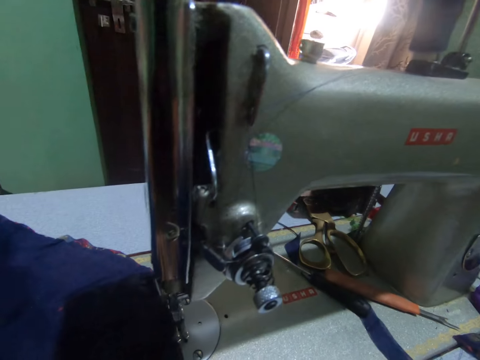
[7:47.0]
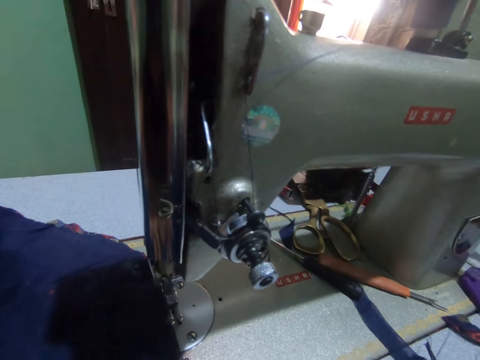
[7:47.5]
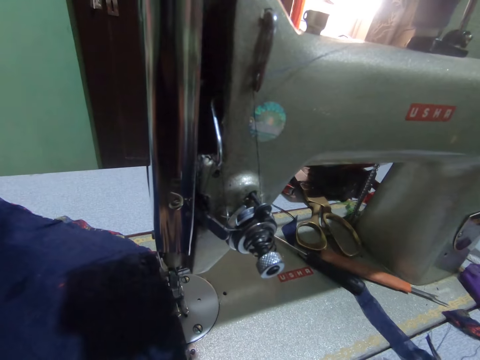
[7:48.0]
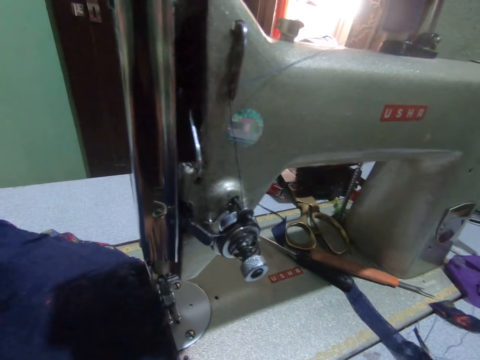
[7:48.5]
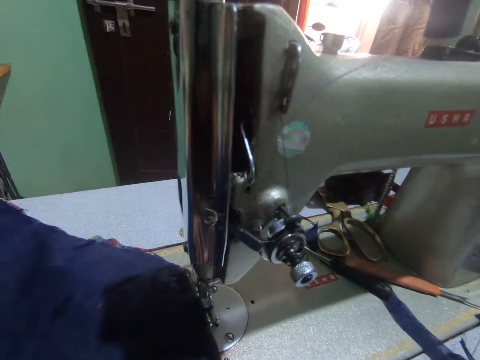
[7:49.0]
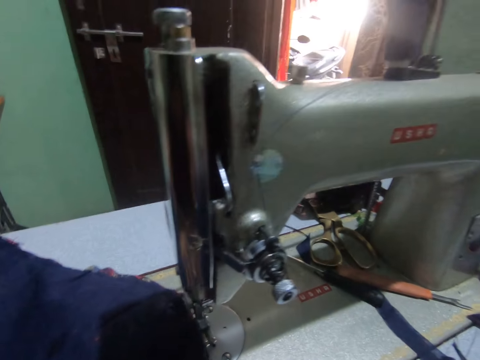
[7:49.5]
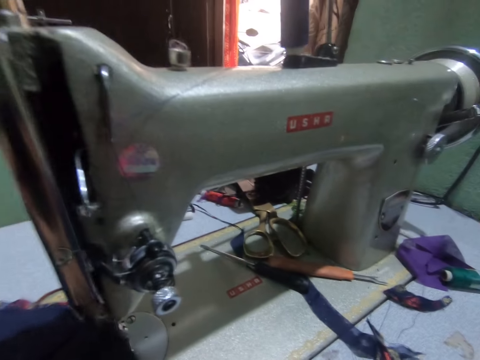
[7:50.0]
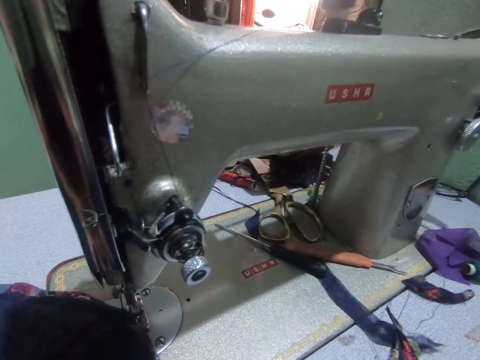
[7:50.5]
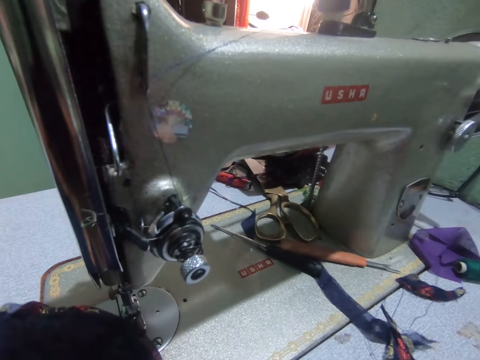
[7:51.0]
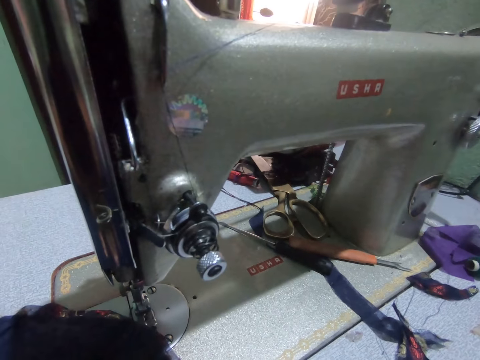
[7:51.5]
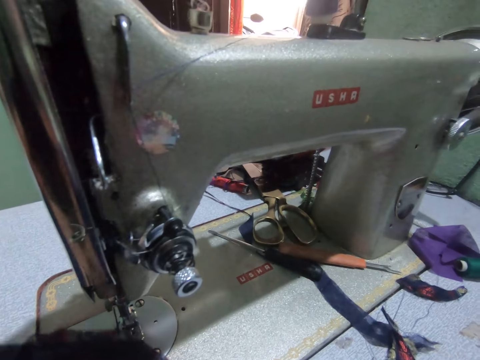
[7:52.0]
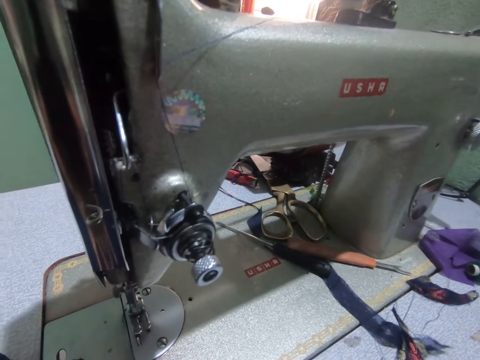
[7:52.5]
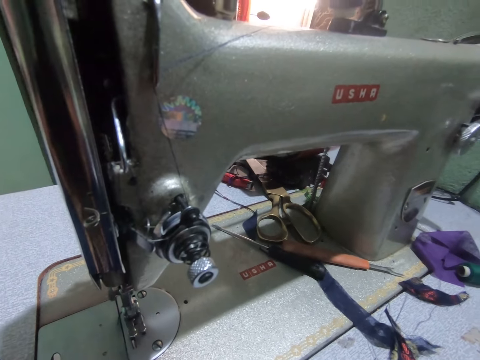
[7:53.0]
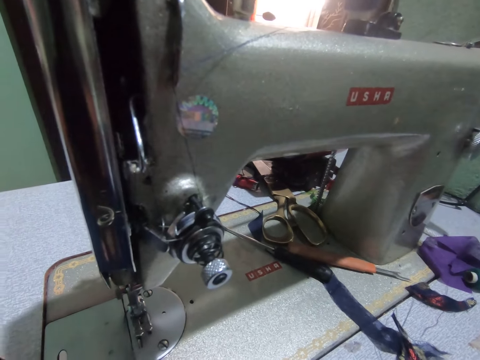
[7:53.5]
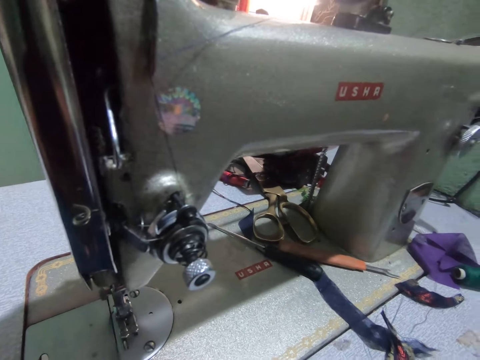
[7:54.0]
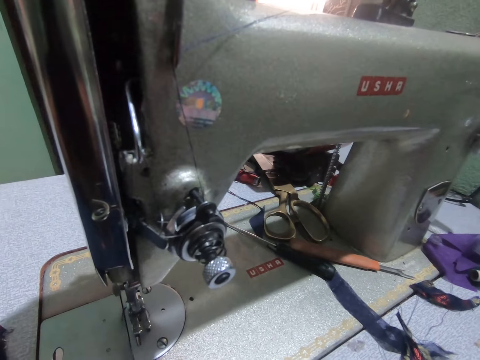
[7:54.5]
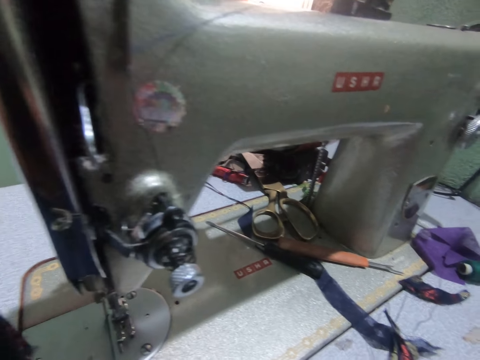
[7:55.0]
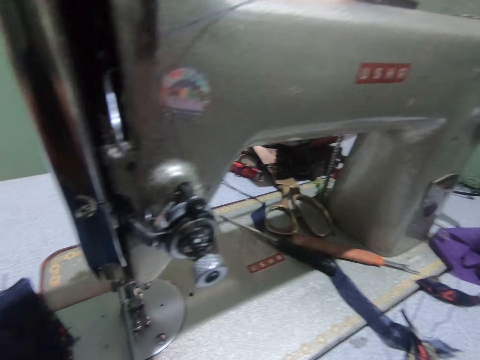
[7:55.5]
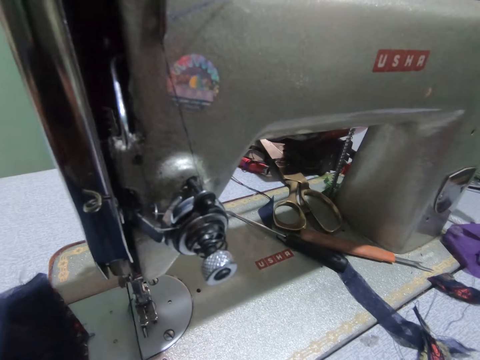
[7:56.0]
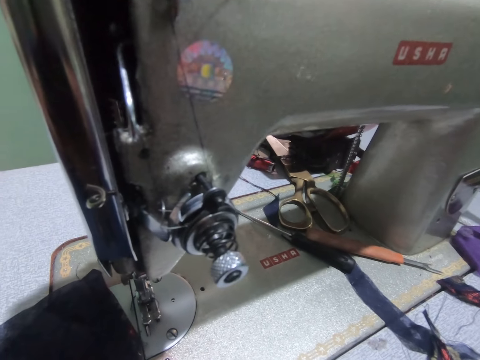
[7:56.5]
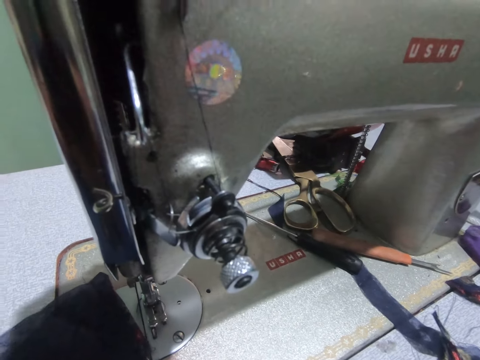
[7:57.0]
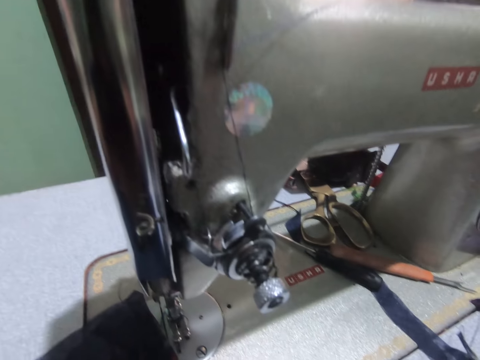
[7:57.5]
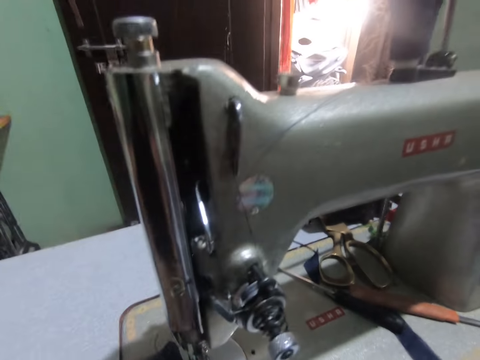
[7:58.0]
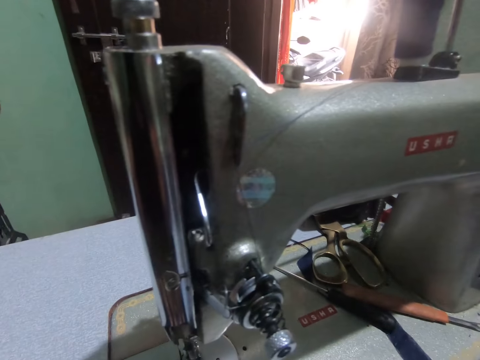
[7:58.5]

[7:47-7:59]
The camera wearer pulls the dress from the sewing machine with both hands.

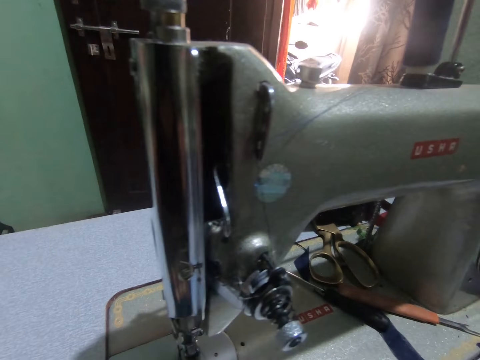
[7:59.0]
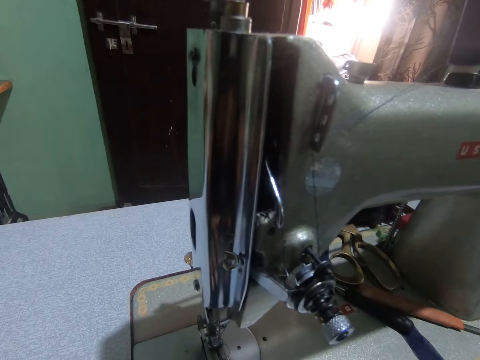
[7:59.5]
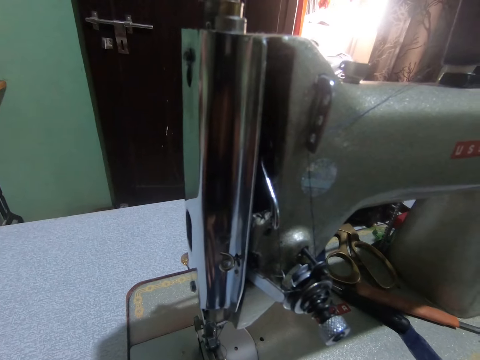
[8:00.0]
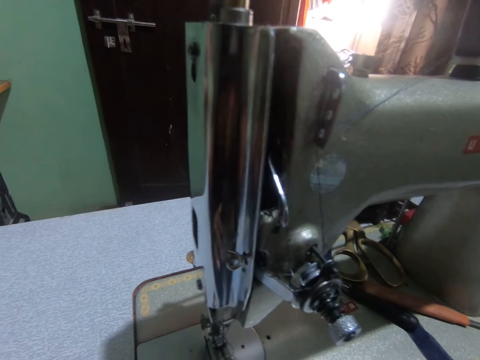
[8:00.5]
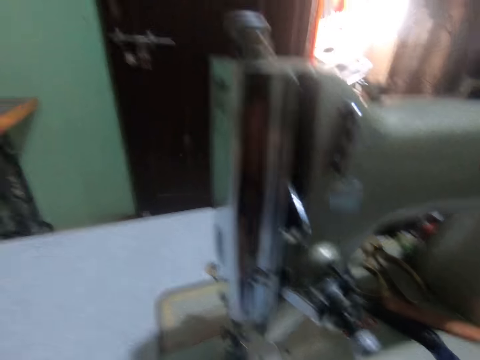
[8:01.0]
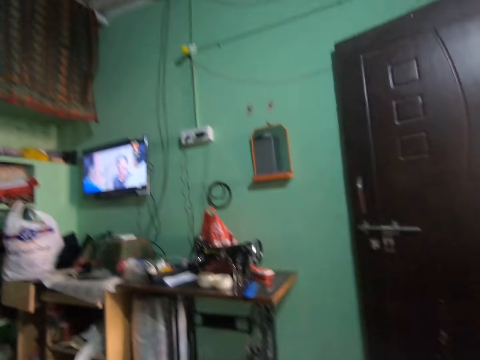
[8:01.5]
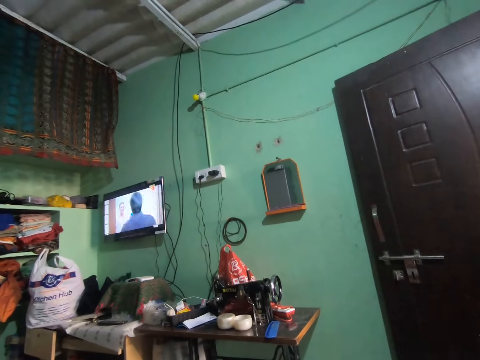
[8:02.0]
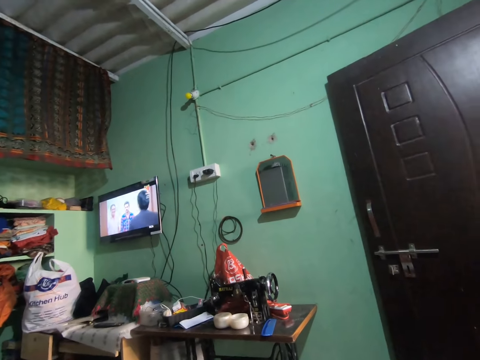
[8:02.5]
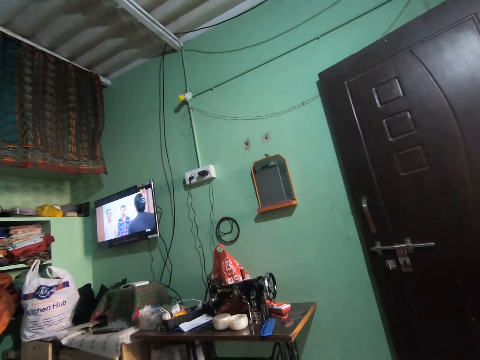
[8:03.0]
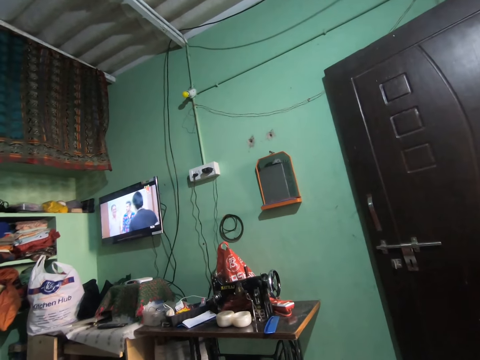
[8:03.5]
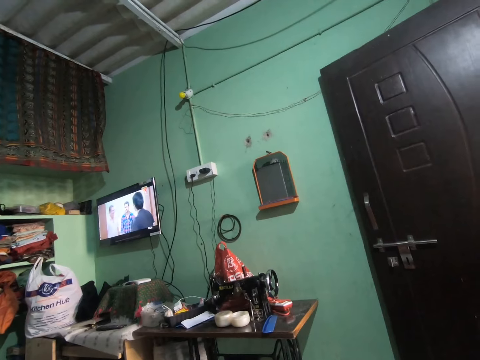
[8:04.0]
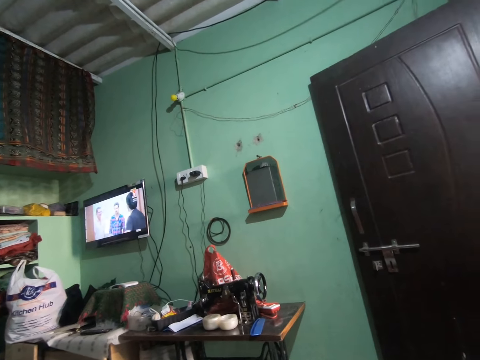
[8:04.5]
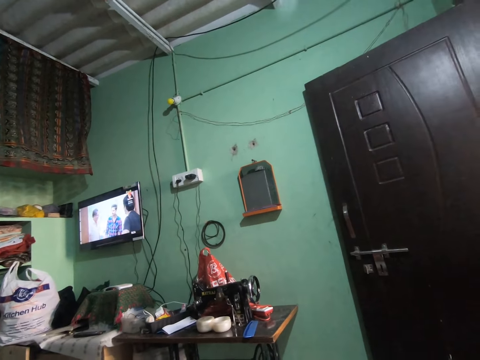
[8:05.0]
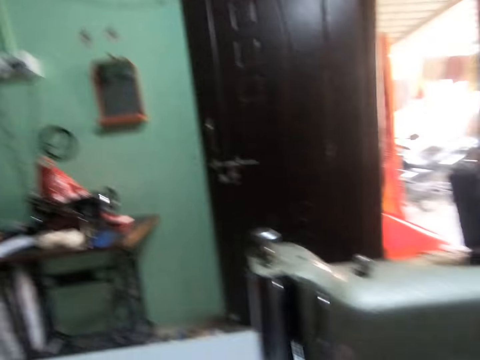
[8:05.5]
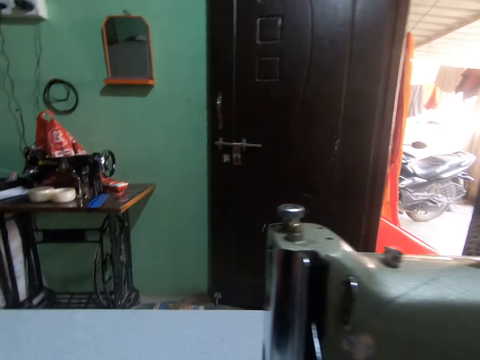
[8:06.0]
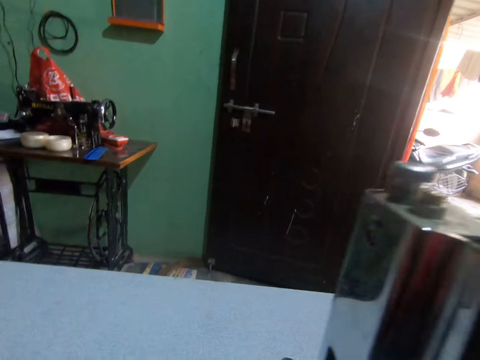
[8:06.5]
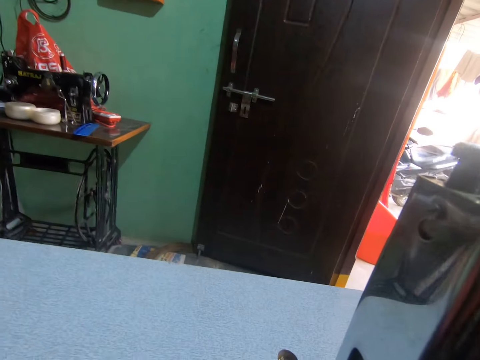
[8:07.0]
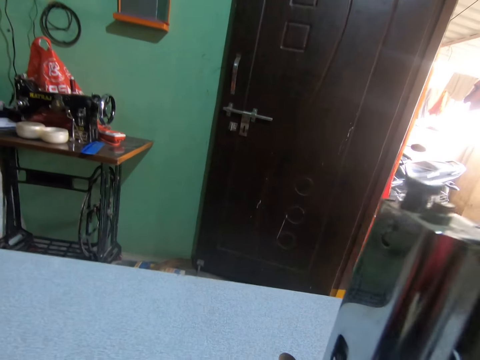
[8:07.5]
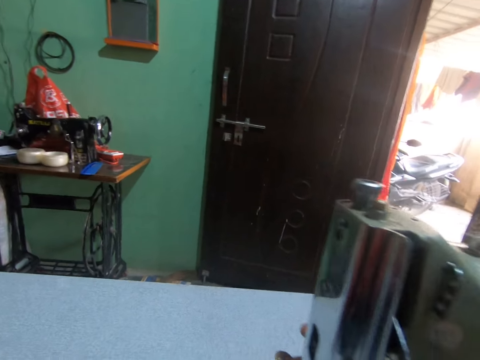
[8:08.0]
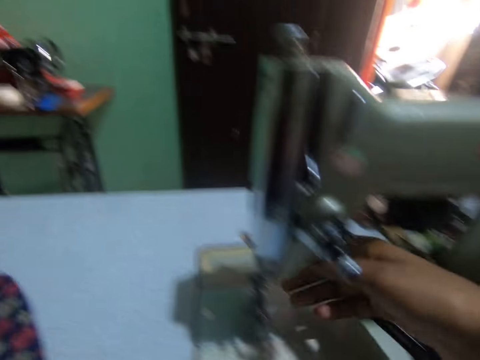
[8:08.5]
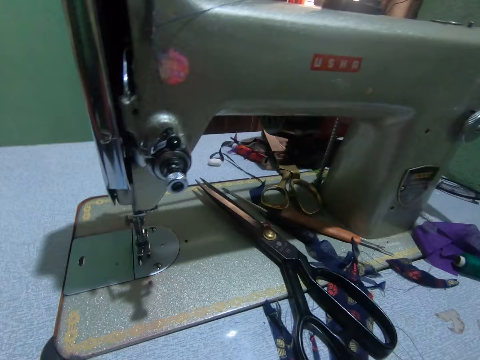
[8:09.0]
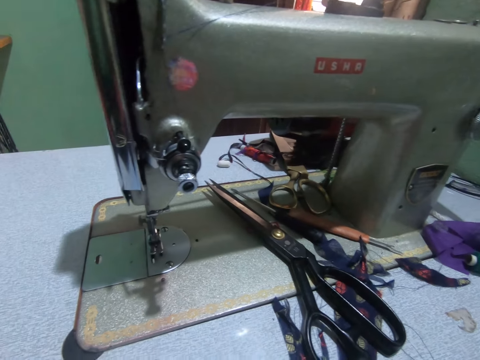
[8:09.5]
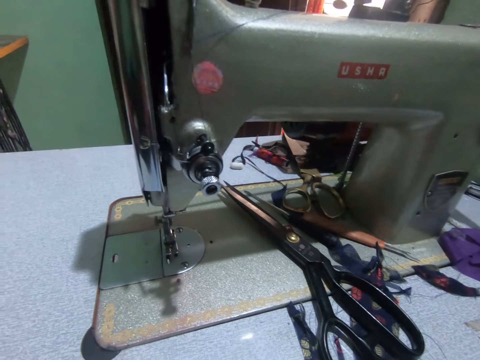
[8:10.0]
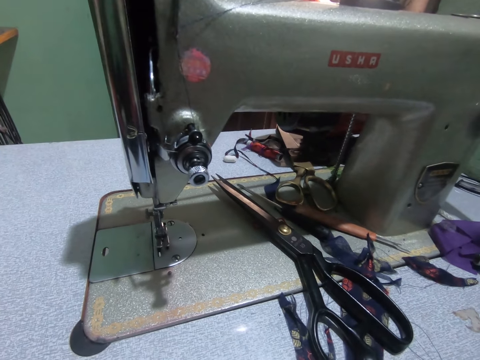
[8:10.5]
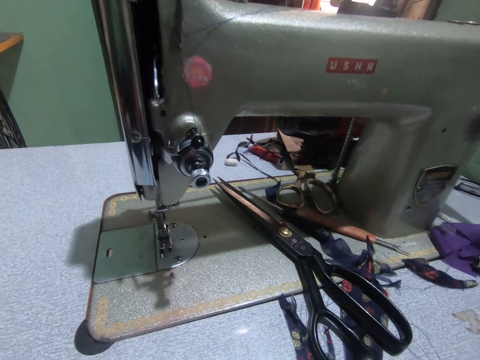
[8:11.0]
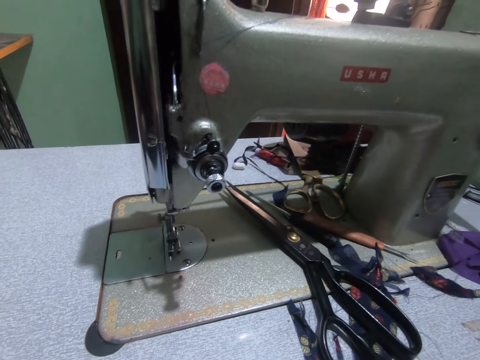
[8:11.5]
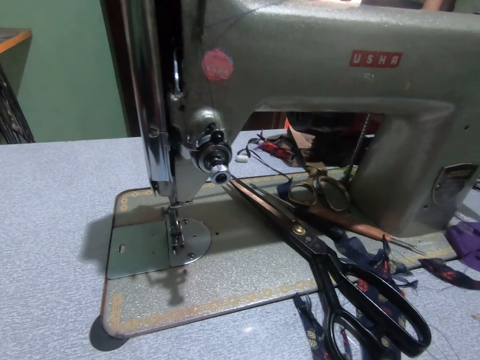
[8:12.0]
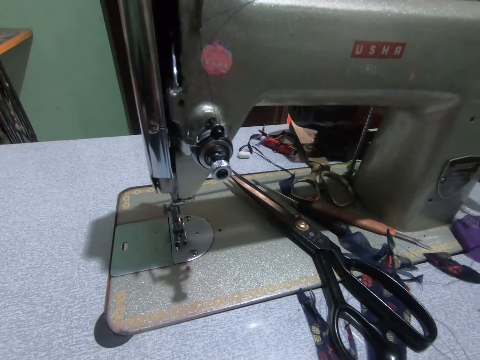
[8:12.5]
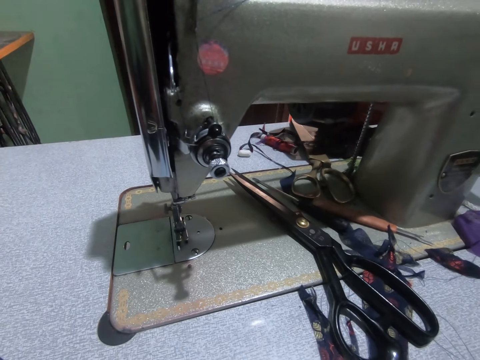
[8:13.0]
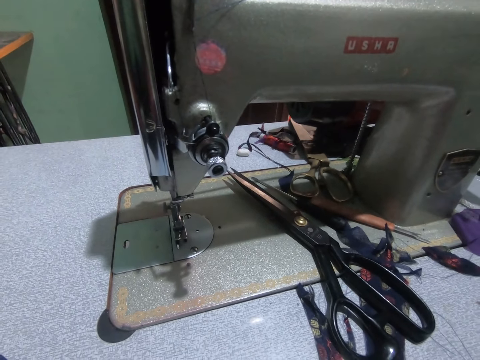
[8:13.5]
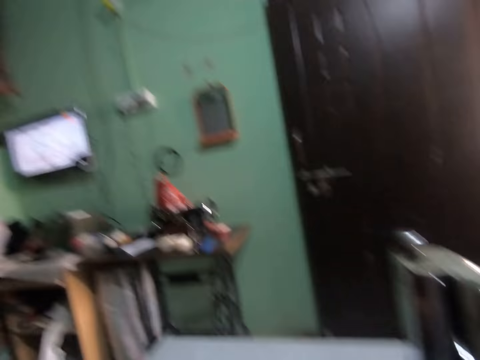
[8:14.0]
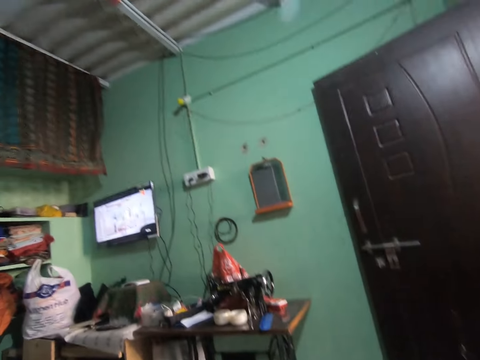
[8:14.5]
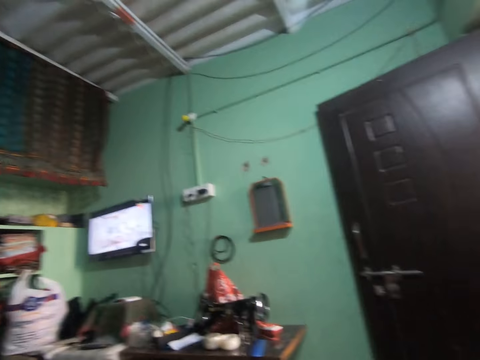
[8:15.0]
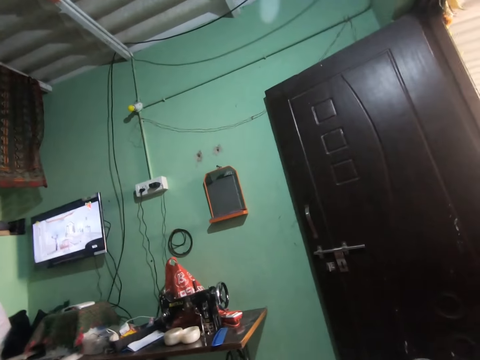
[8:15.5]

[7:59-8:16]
The camera wearer watches the television. They touch the machine. They look at the television.
